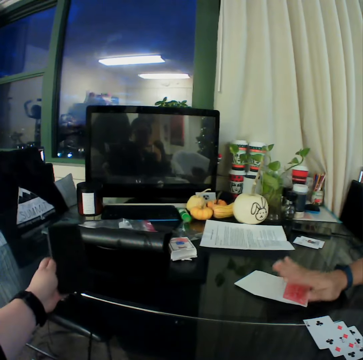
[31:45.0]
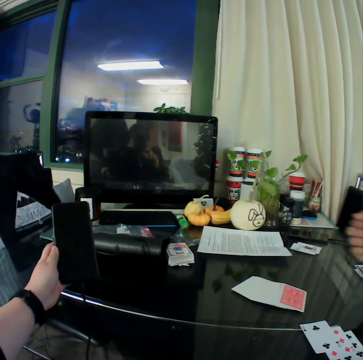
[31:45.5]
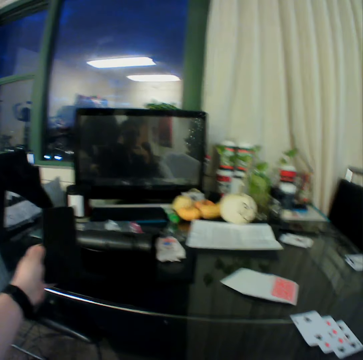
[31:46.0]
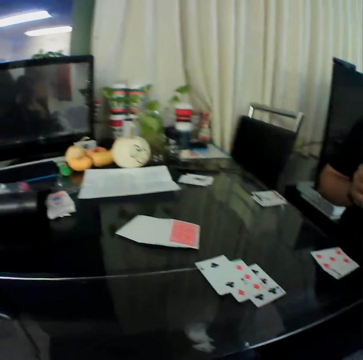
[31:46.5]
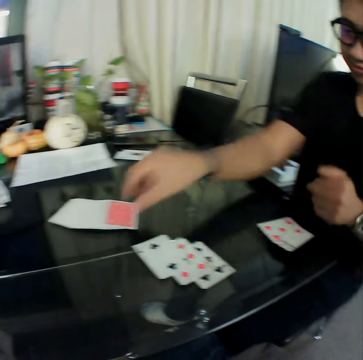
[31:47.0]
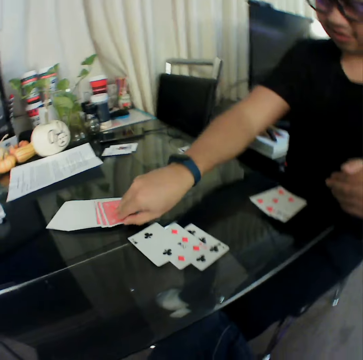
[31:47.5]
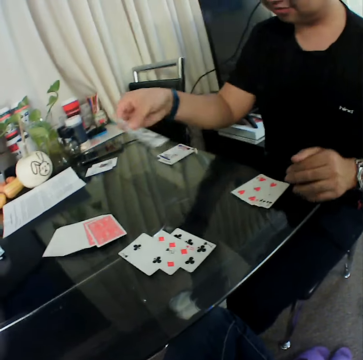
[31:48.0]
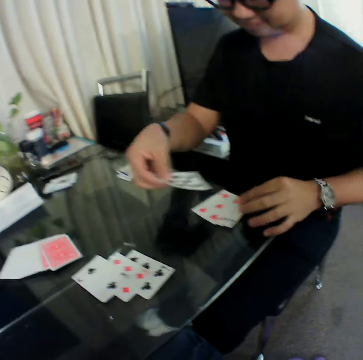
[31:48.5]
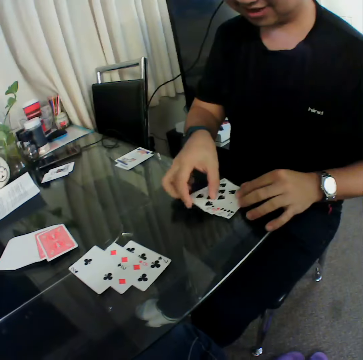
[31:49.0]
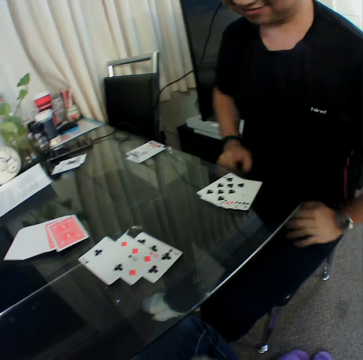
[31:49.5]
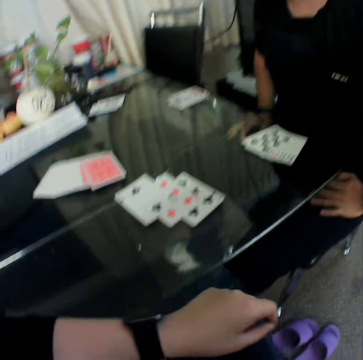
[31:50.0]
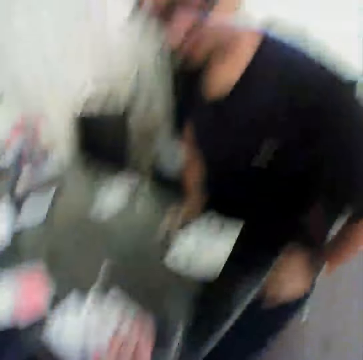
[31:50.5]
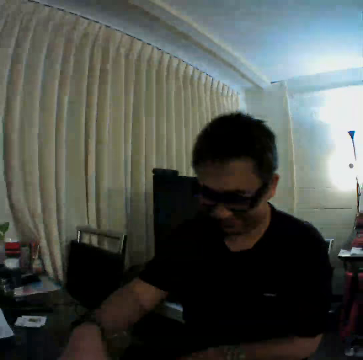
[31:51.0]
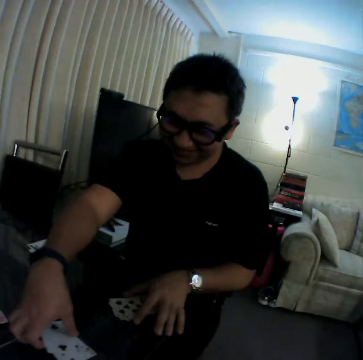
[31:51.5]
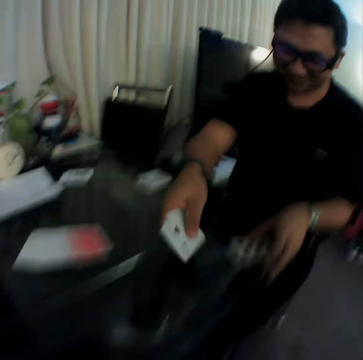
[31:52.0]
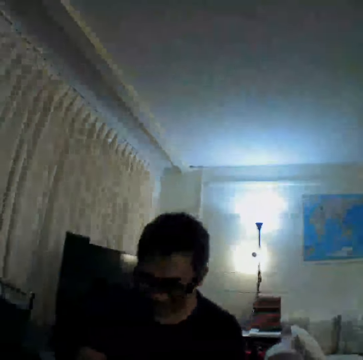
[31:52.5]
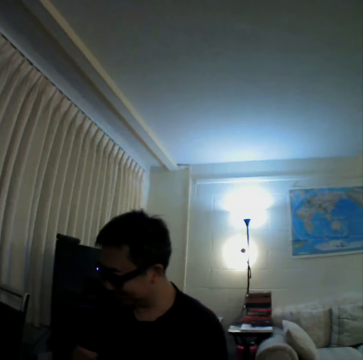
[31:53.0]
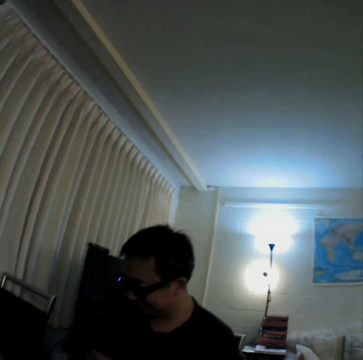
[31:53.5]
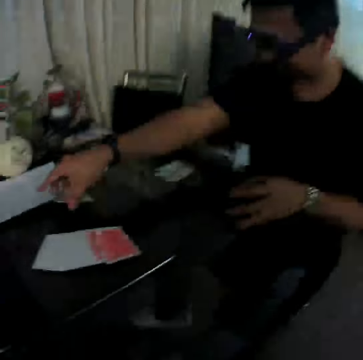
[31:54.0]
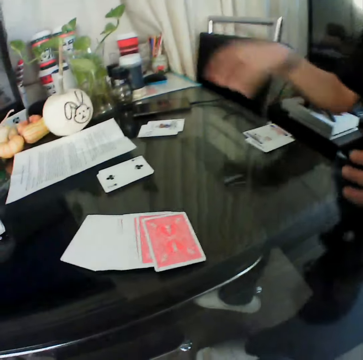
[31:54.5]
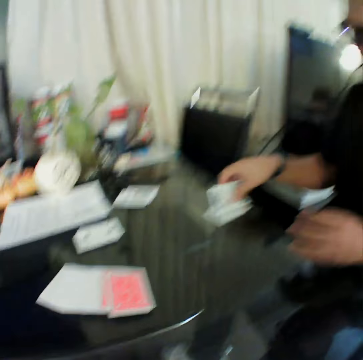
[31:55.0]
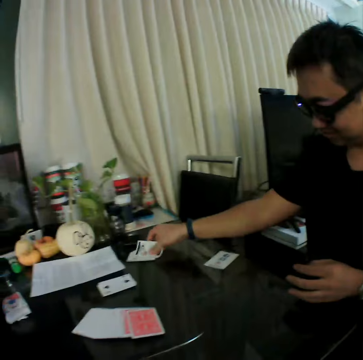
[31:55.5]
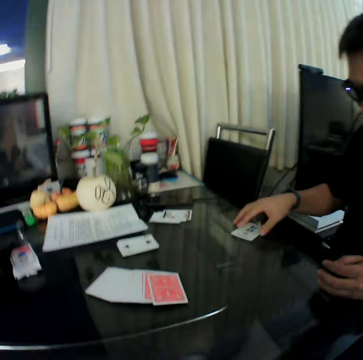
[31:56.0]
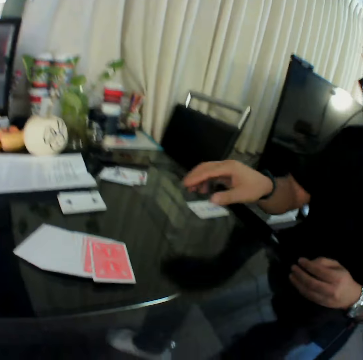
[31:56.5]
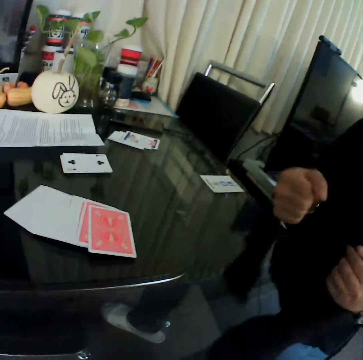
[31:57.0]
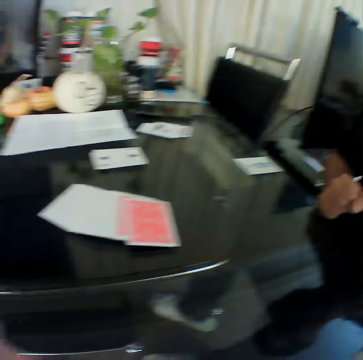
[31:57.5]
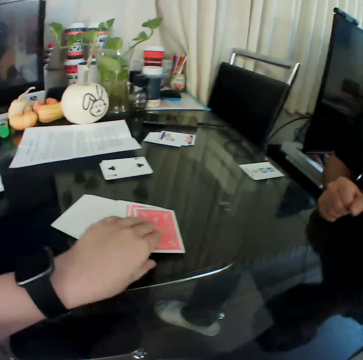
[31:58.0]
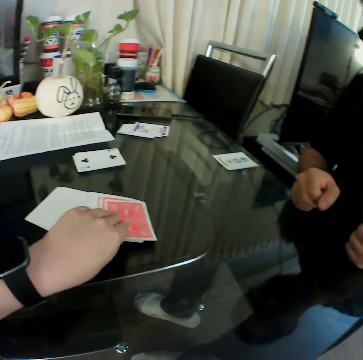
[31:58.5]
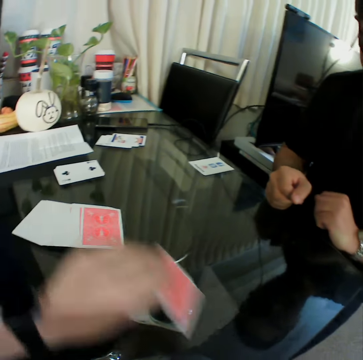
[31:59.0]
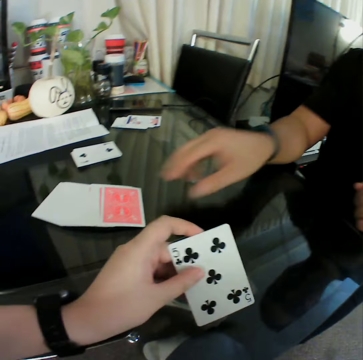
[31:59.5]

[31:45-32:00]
The camera wearer spreads the cards. He holds the phone. A man picks a card from a deck of cards on the table with his right hand. The man places the card in his right hand on the table. The man holds his thighs with both hands. The man packs the cards on the table with his hands. The man places the cards in his right hand on the table. The man picks a card from the table with his right hand. The man drops the card in his right hand on the table. The man holds a card and gestures his hand. The camera wearer picks a card from the deck on the table with his left hand. He checks the card.

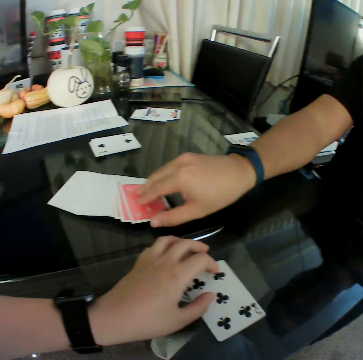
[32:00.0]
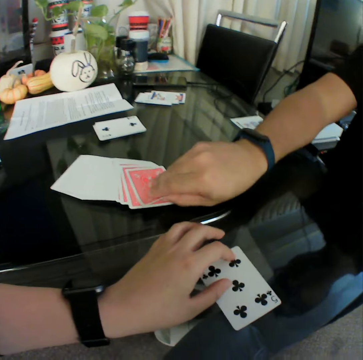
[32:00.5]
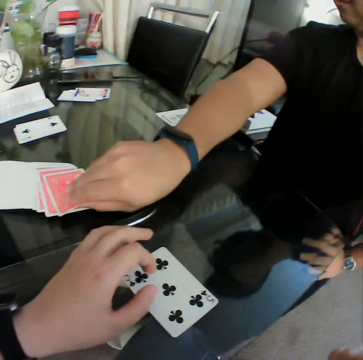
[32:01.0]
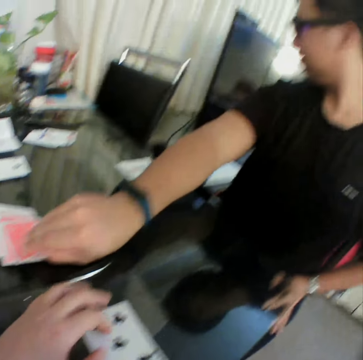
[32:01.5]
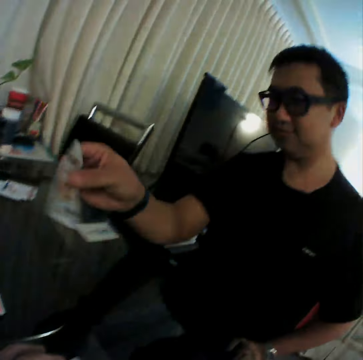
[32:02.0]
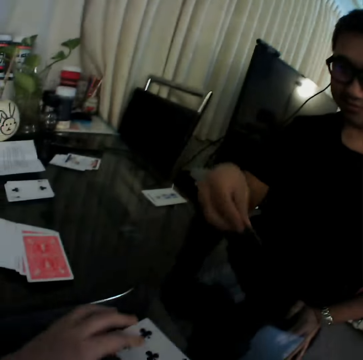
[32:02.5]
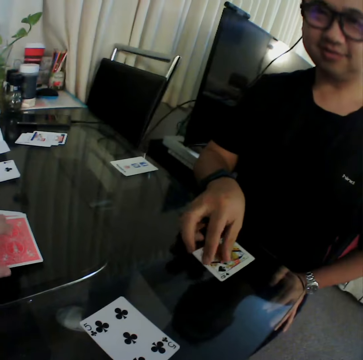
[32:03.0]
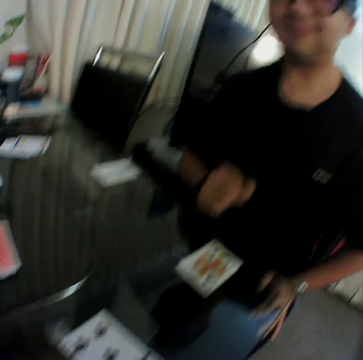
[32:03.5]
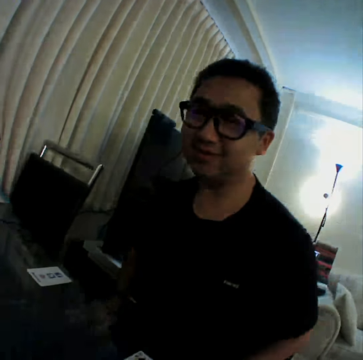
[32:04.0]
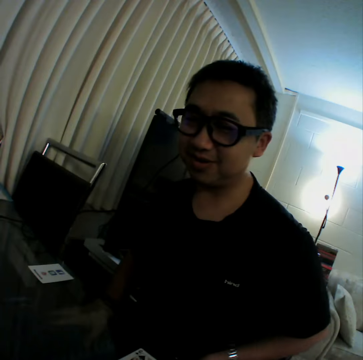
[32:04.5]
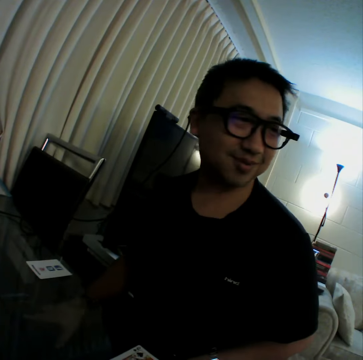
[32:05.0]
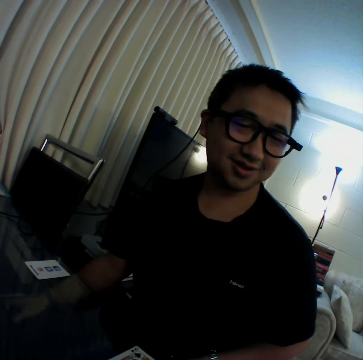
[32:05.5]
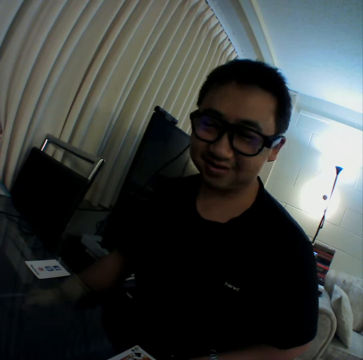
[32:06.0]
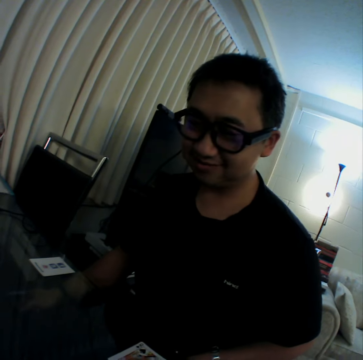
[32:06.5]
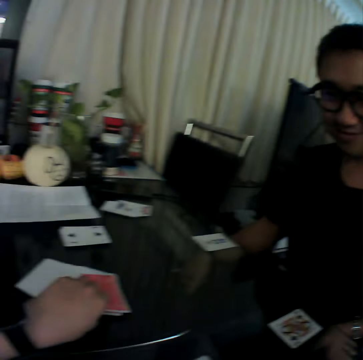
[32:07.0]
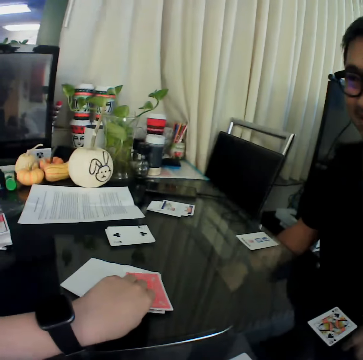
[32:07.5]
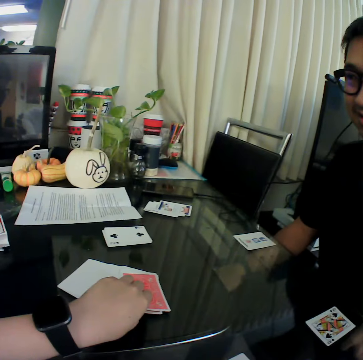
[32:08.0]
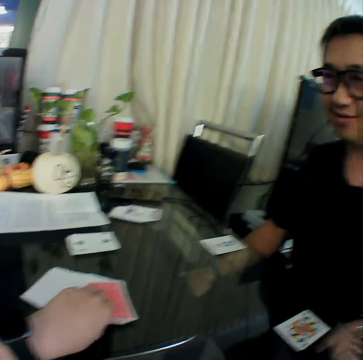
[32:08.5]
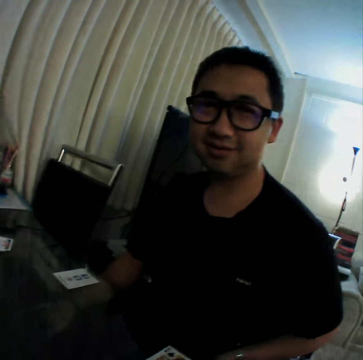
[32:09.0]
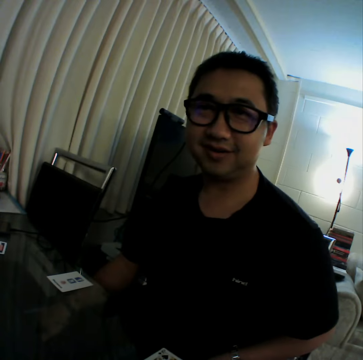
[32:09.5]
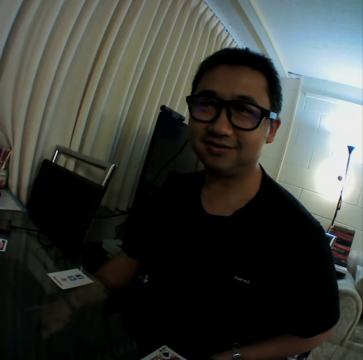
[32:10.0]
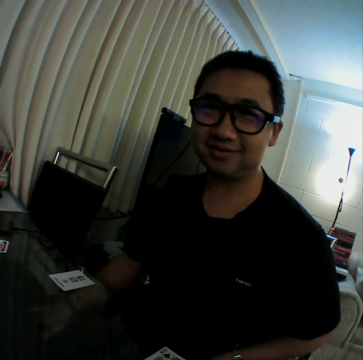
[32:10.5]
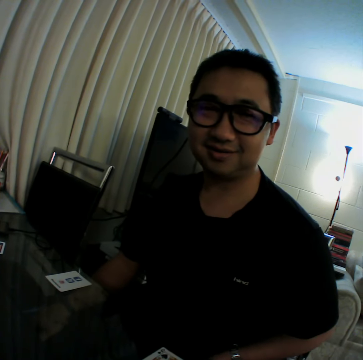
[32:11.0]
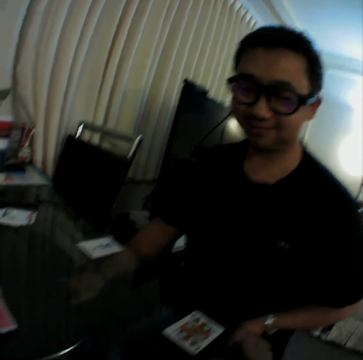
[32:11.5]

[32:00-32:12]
The camera wearer places the card in his right hand on the table. A man picks a card from a deck of cards on the table with his right hand. The man checks the card. The man places the card in his right hand on the table. The camera wearer holds a card. He picks a card from the deck on the table with his left hand.

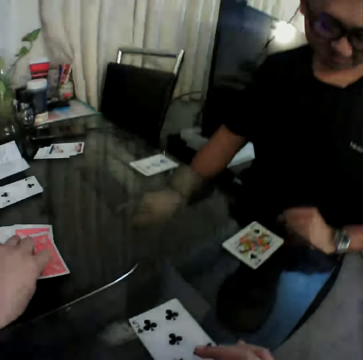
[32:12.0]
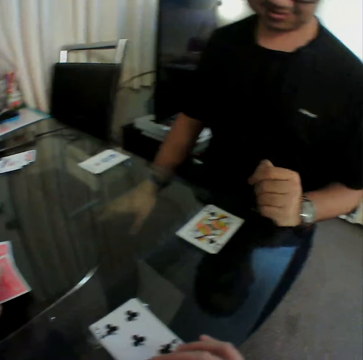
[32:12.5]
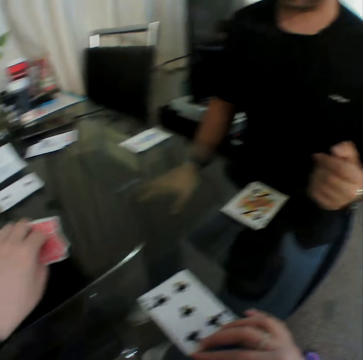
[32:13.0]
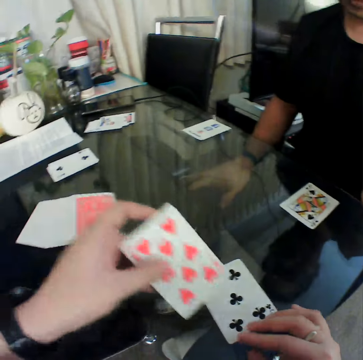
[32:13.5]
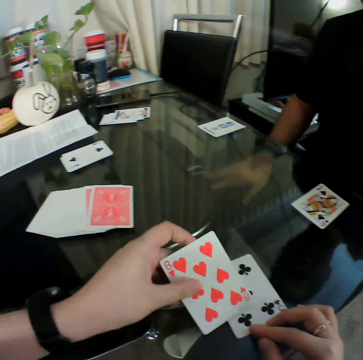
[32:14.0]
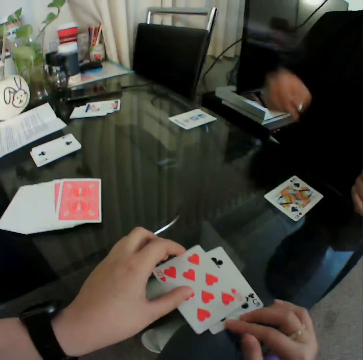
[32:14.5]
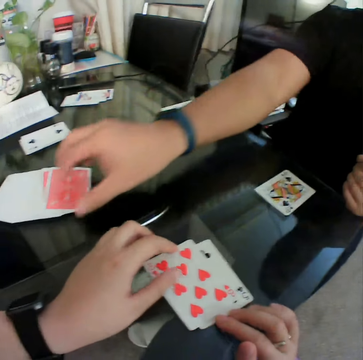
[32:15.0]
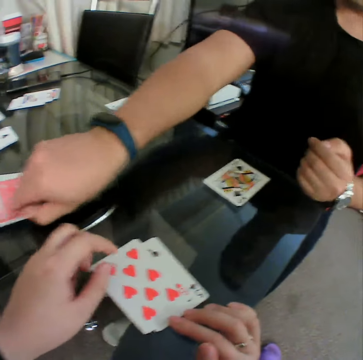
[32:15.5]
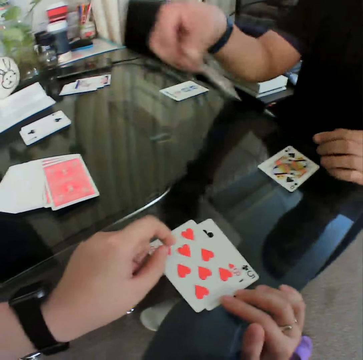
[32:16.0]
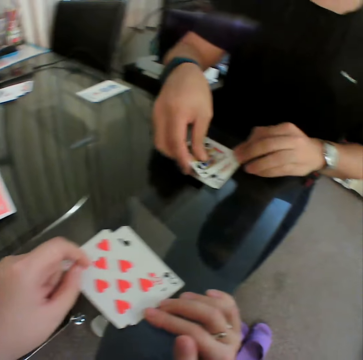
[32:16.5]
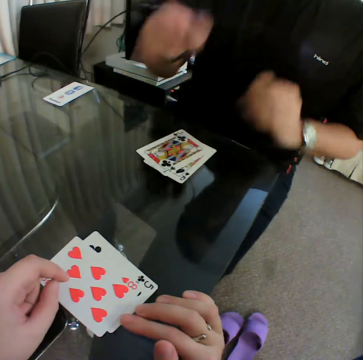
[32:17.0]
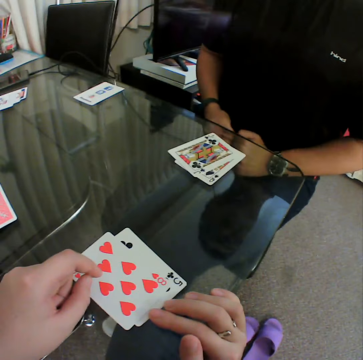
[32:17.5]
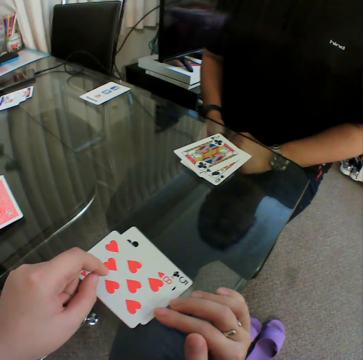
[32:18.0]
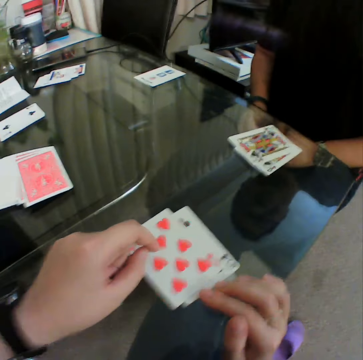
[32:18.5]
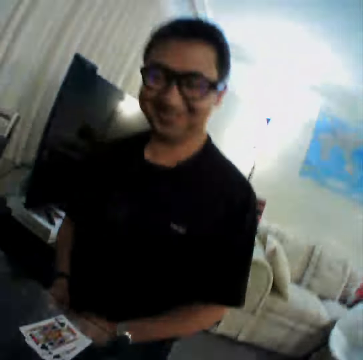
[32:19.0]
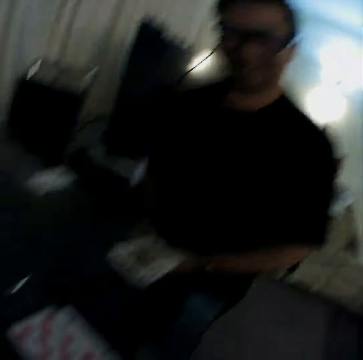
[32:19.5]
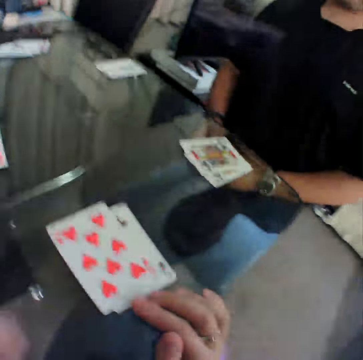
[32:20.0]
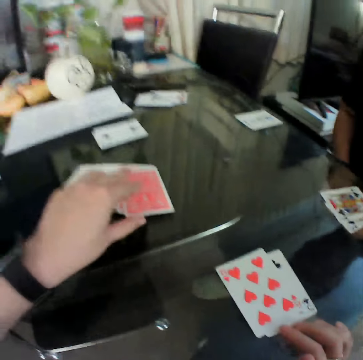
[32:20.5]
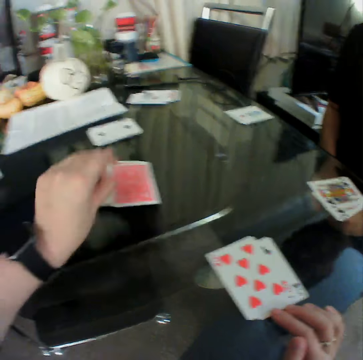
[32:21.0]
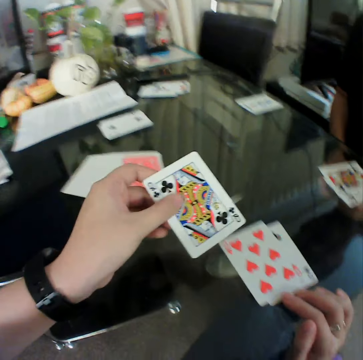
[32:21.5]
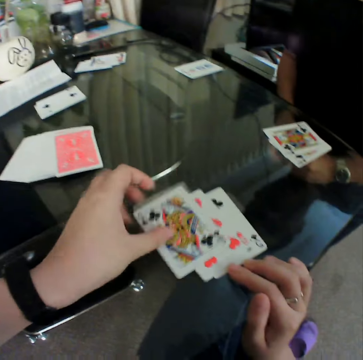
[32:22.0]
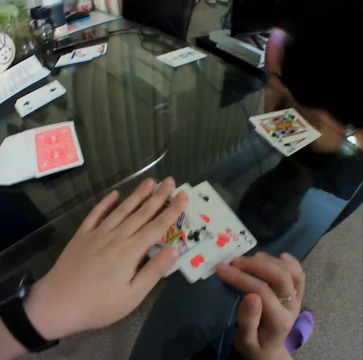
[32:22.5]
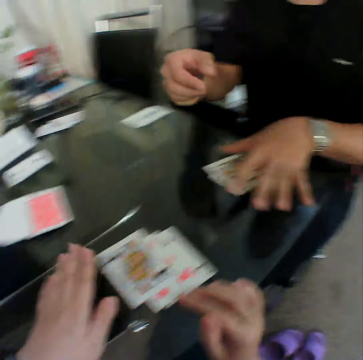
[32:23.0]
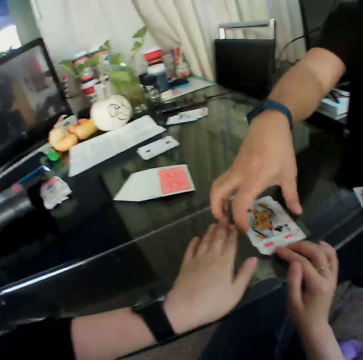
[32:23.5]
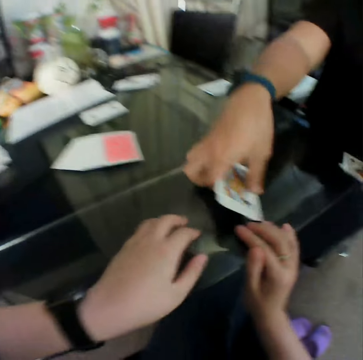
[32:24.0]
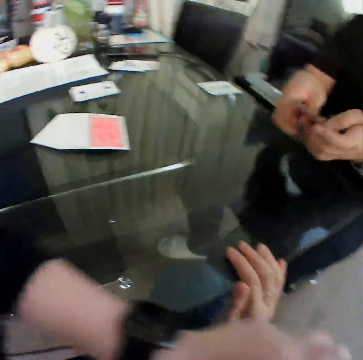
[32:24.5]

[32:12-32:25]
The camera wearer picks up a card. He checks the card. He places the card in his right hand on the table. A man picks a card from a deck of cards on the table with his right hand. The man checks the card. The man places the card in his right hand on the table. The man puts his hands on his thighs. The man laughs. The camera wearer picks a card from the deck on the table with his left hand. He checks the card. He places the card in his left hand on the table. He holds the cards. The man packs the cards on the table with his hands.
